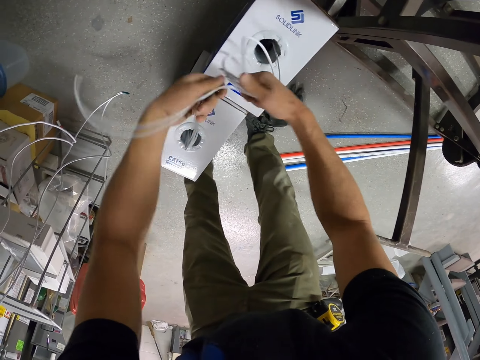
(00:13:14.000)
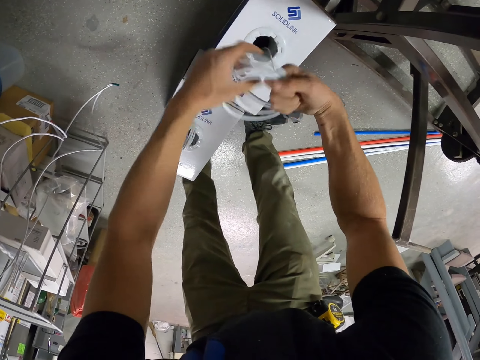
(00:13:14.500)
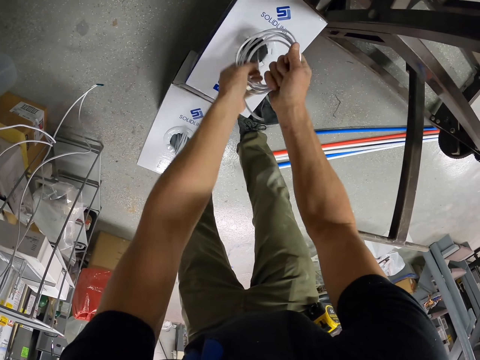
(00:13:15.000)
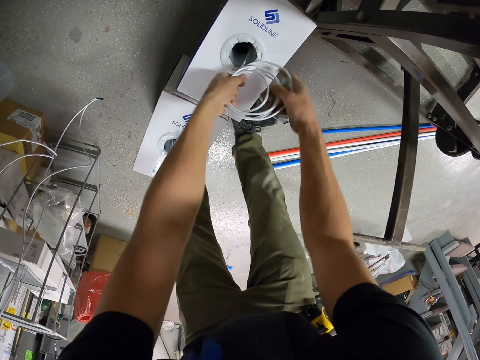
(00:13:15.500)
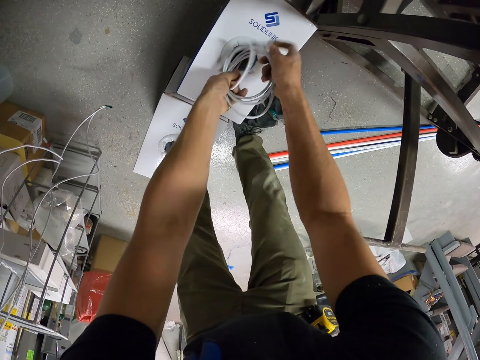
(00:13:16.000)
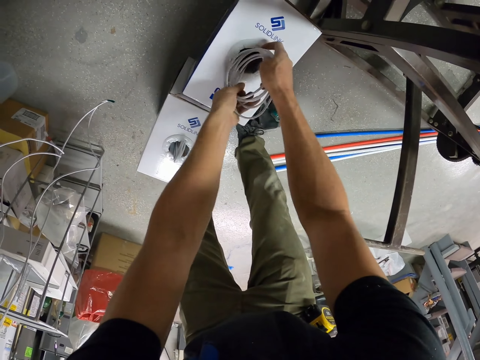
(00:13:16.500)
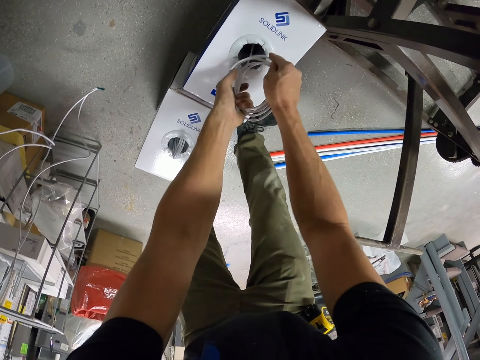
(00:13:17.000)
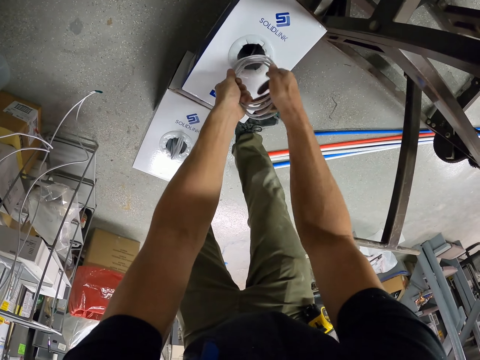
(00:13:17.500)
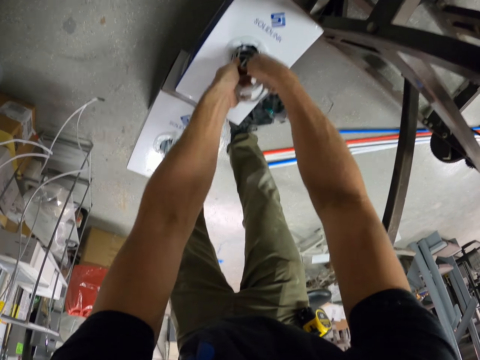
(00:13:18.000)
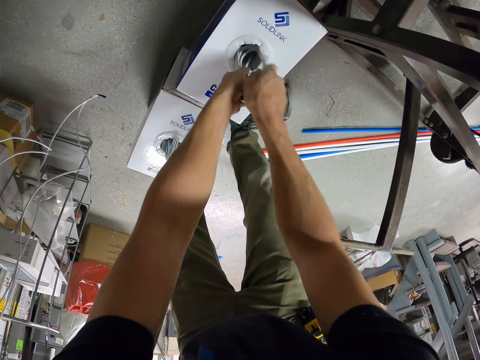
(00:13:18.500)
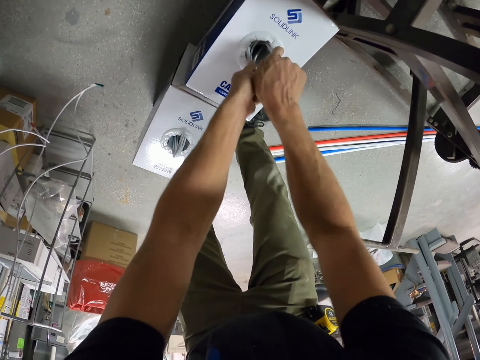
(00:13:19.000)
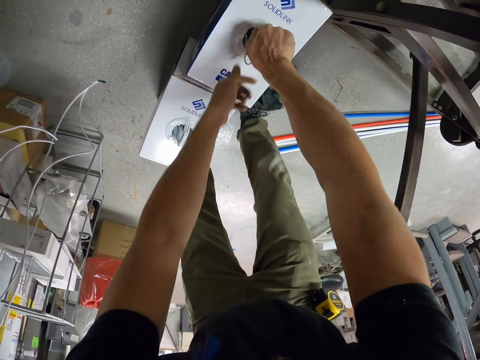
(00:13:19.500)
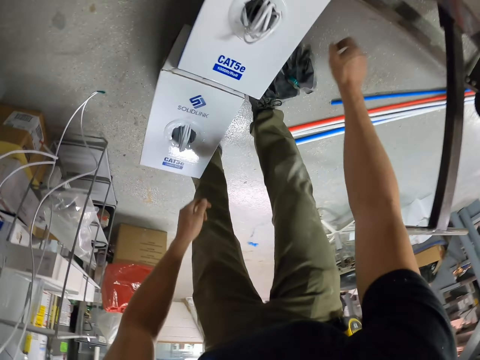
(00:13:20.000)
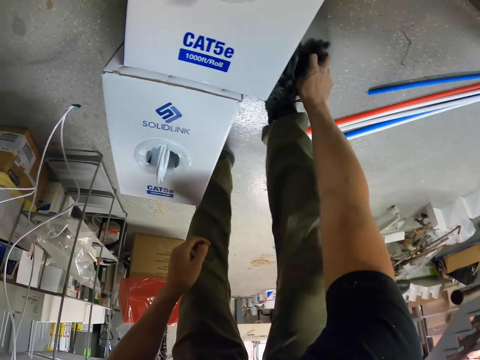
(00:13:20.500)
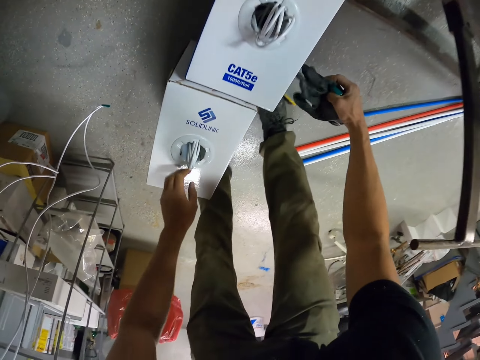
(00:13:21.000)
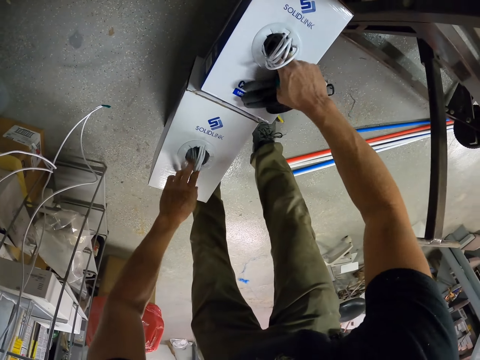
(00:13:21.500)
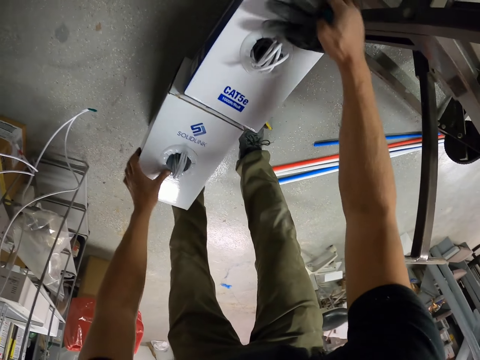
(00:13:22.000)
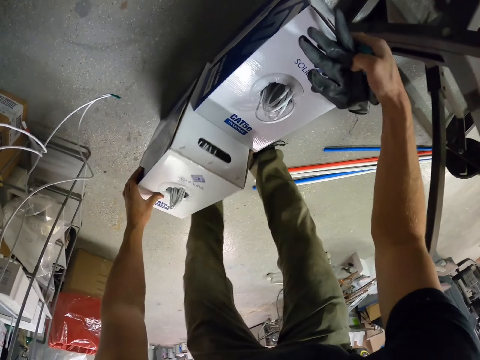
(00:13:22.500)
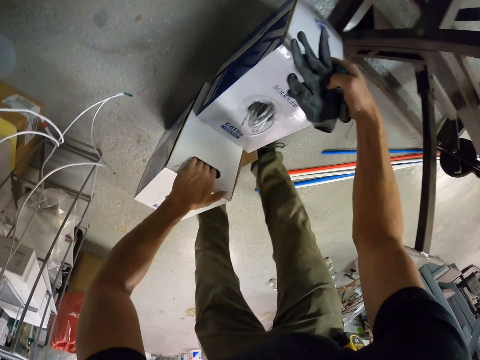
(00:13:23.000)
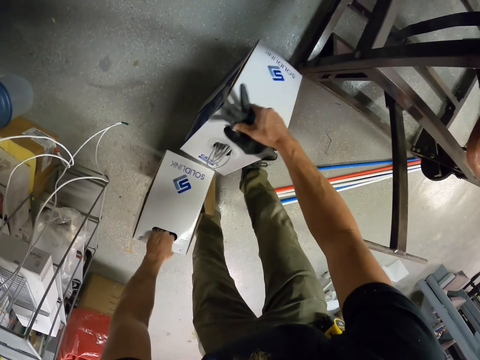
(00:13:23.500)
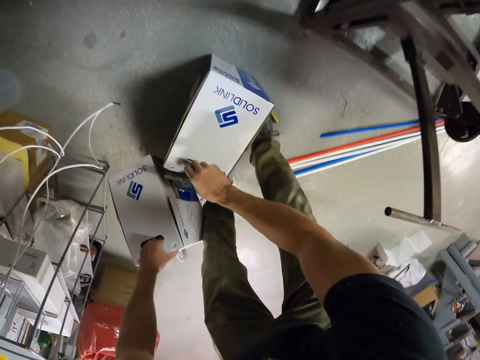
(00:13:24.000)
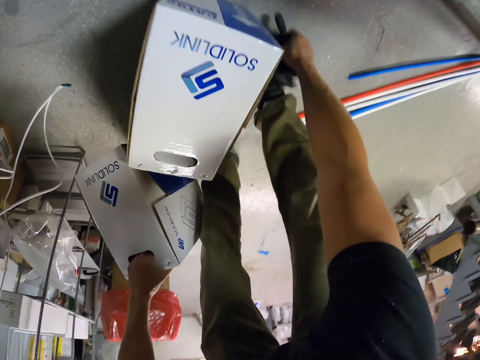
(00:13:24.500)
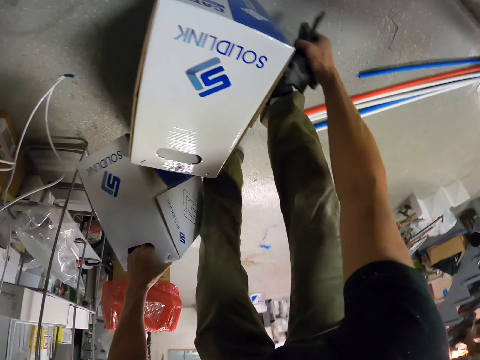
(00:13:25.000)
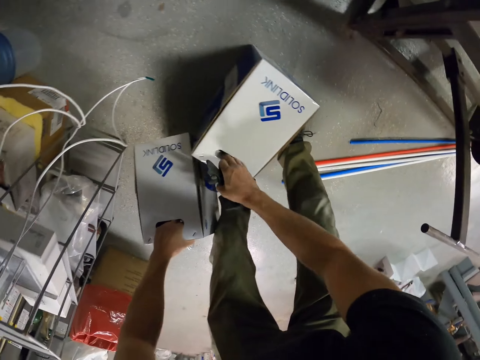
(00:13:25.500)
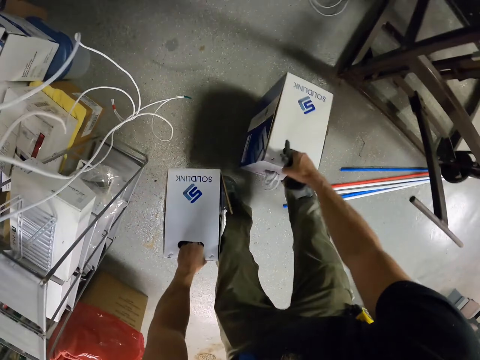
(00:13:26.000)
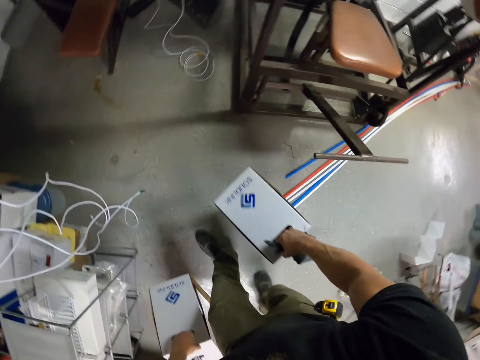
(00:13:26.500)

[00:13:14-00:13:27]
The camera wearer returns the wire into the box. They pick up the hand gloves from the floor. They hold the box, pick up the boxes, and carry the box.

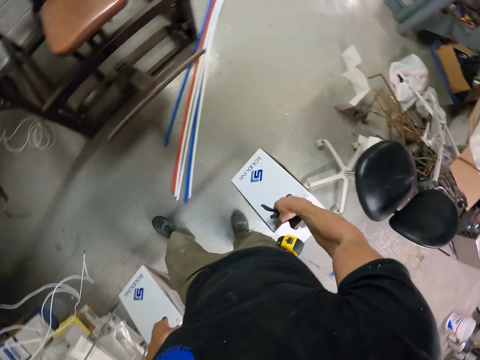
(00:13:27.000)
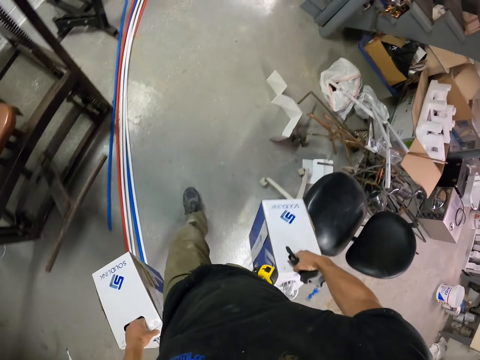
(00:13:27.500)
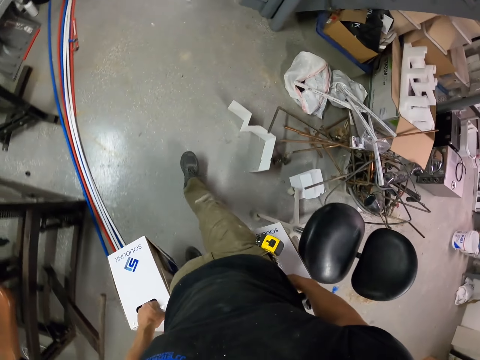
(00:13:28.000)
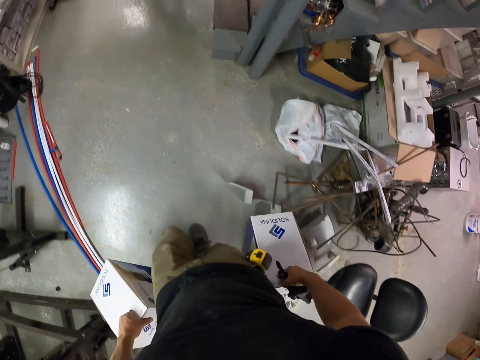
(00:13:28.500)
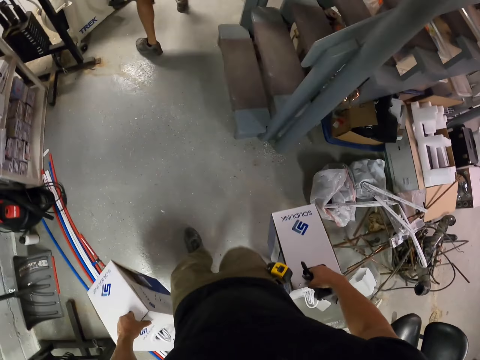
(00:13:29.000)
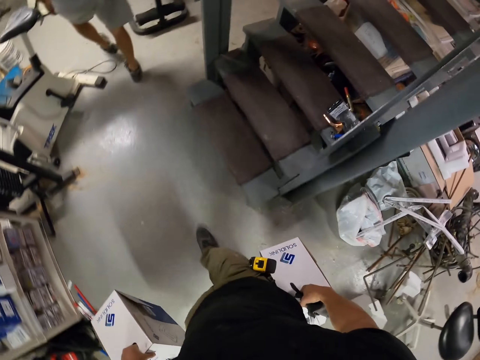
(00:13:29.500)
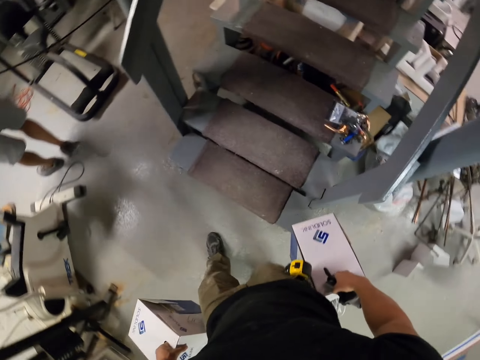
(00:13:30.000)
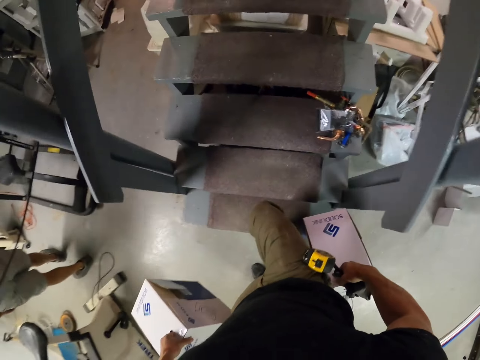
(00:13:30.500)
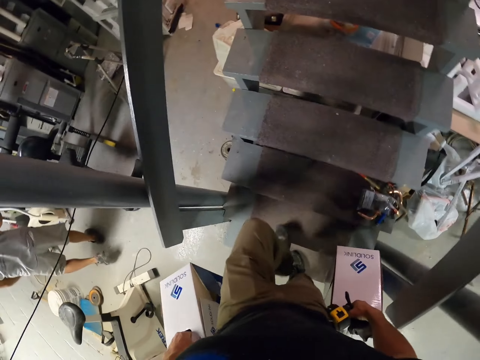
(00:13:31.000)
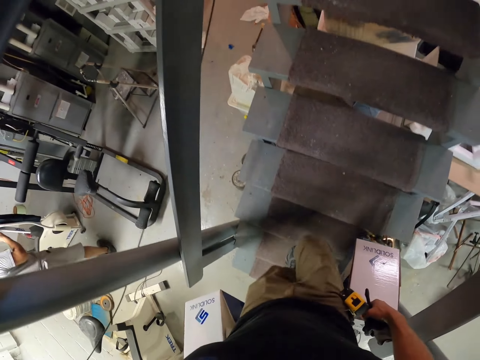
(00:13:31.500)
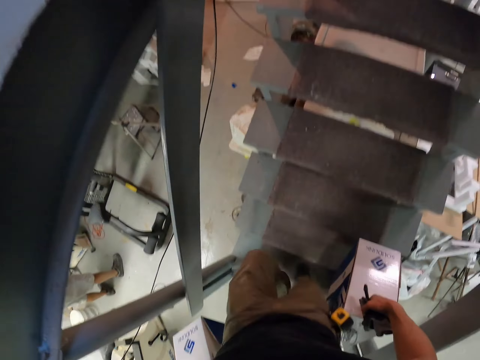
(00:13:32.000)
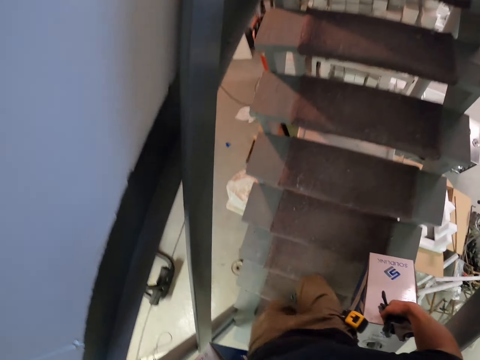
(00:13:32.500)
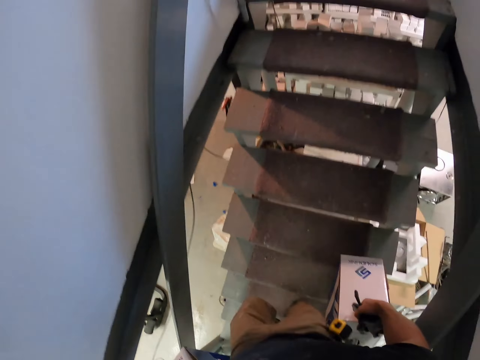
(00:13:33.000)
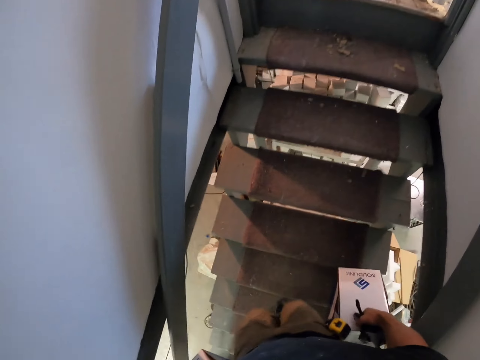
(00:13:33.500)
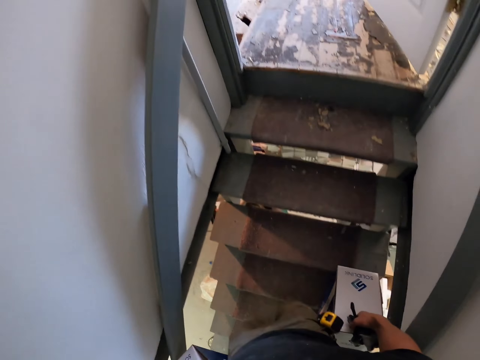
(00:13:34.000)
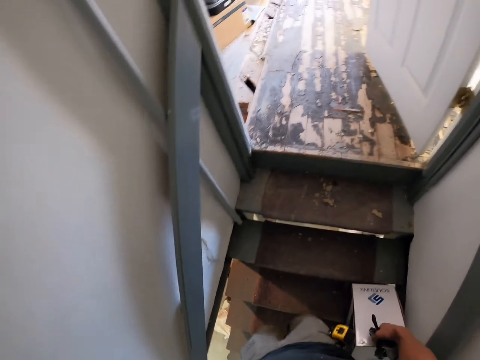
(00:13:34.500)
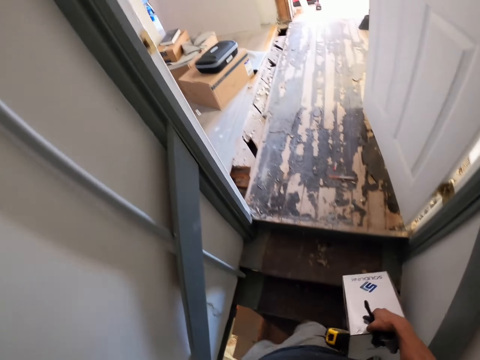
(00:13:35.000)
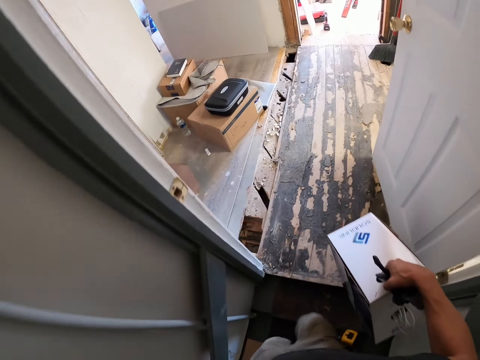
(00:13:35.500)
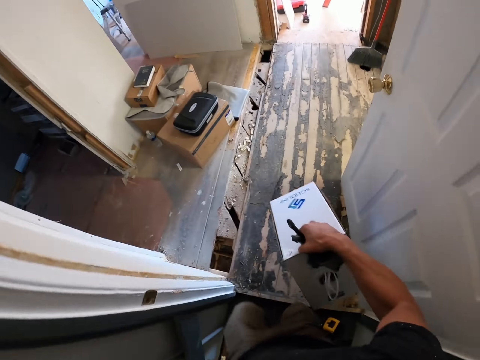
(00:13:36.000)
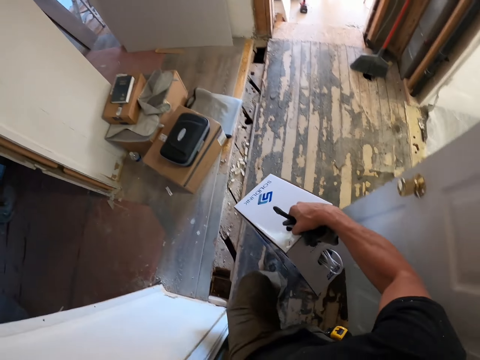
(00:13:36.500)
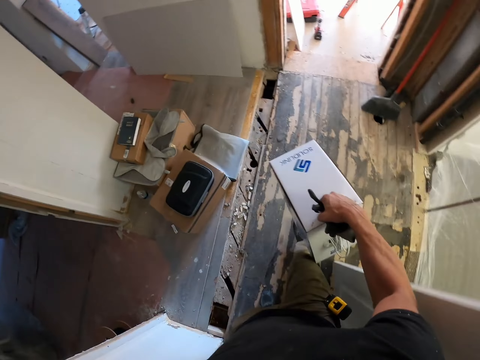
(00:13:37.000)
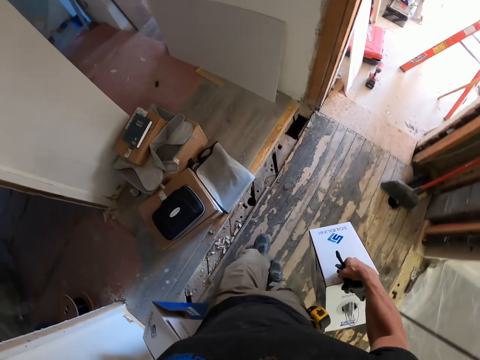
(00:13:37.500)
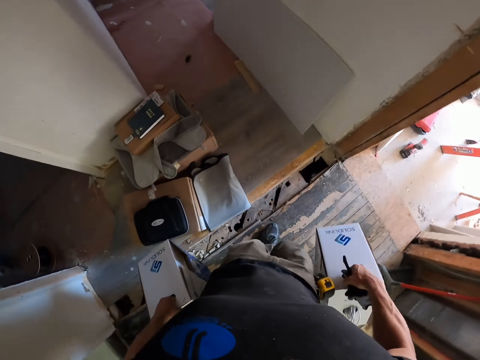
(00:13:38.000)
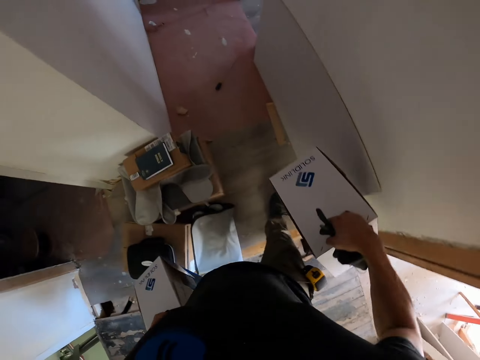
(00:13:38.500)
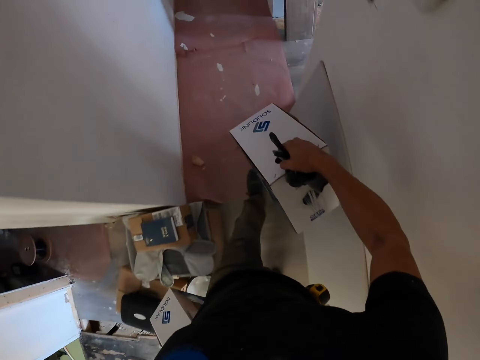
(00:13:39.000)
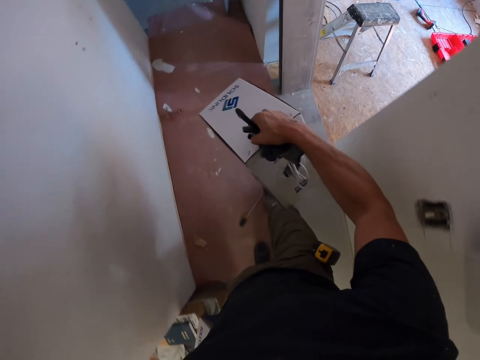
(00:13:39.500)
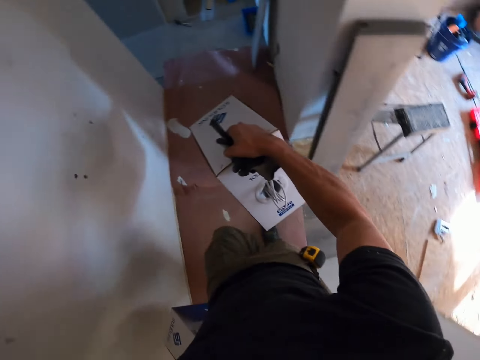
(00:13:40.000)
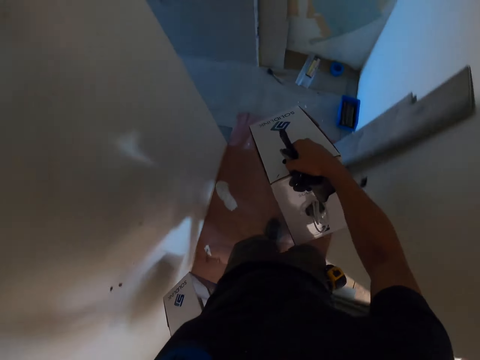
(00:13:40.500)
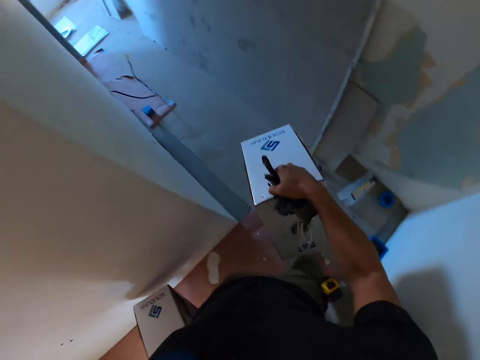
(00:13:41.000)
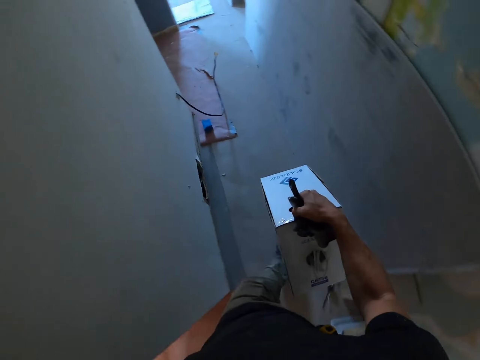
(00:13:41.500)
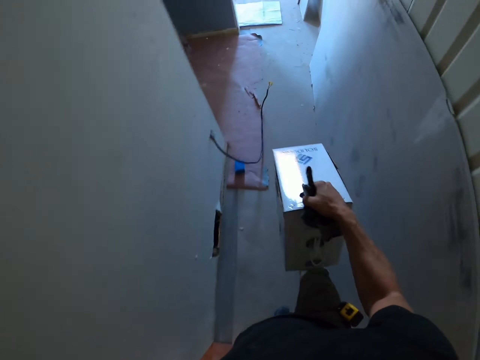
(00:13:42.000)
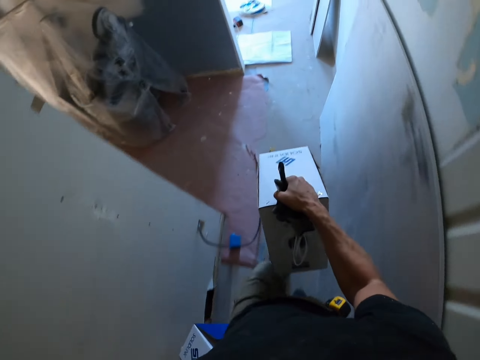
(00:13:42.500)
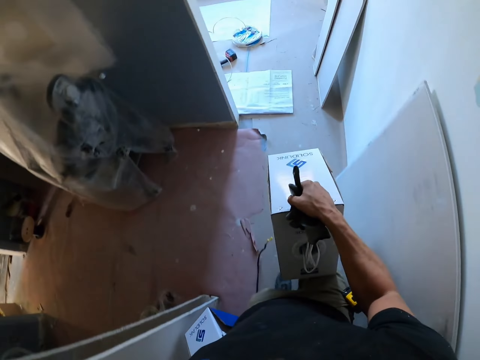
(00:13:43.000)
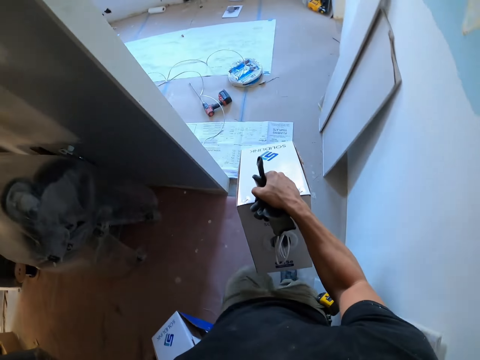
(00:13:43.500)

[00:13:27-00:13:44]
The camera wearer walks around the room. They walk up stairs. They turn left. They turn left again.
